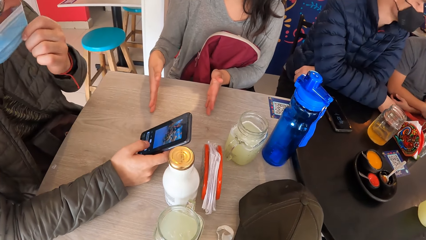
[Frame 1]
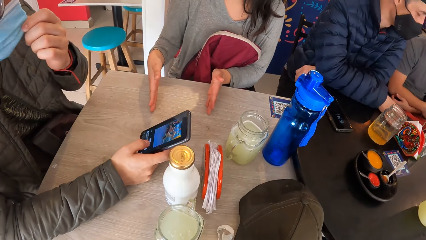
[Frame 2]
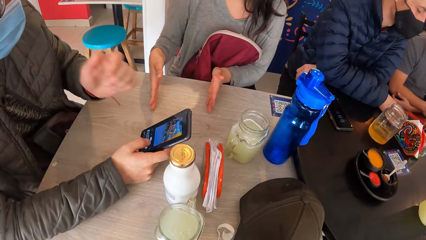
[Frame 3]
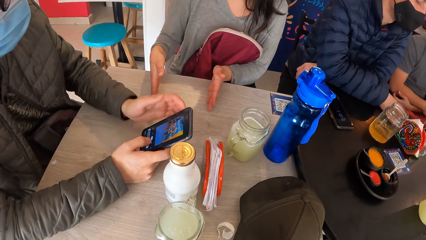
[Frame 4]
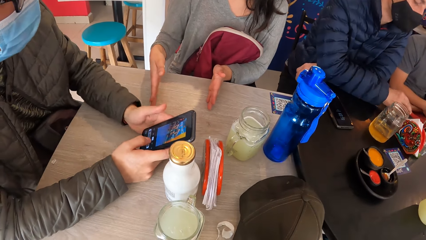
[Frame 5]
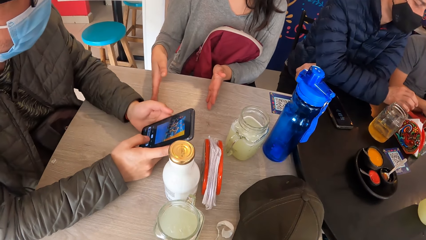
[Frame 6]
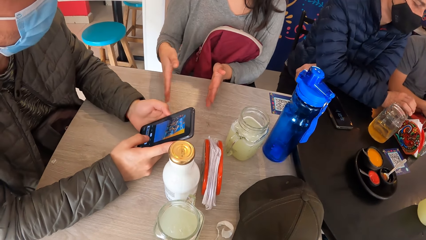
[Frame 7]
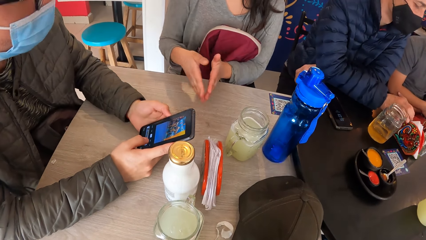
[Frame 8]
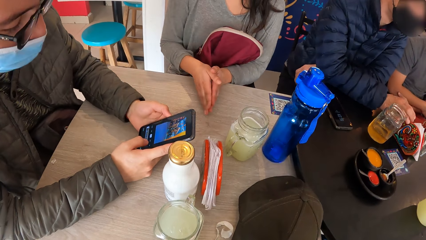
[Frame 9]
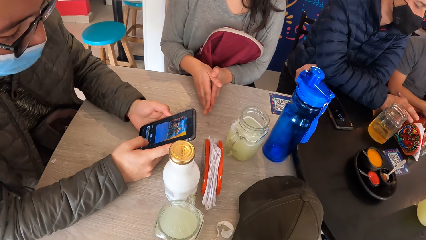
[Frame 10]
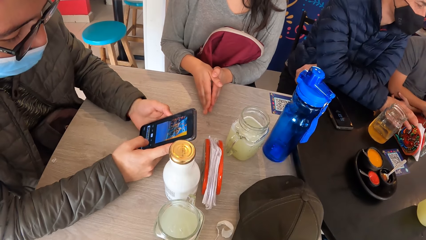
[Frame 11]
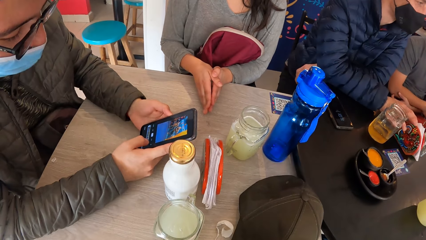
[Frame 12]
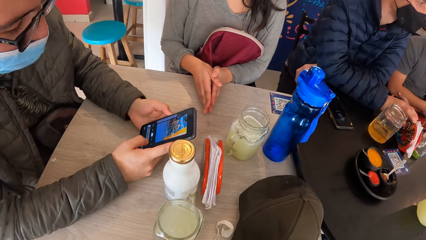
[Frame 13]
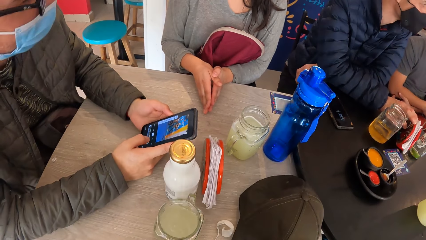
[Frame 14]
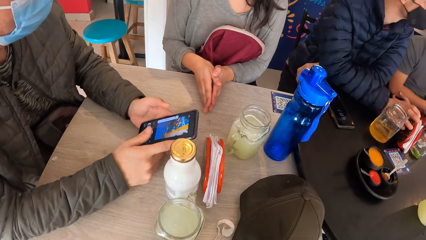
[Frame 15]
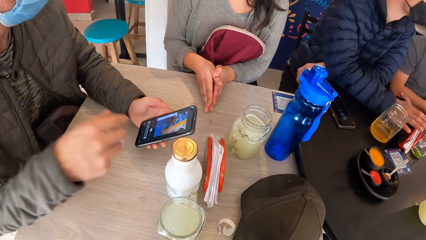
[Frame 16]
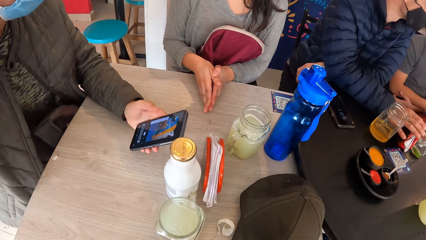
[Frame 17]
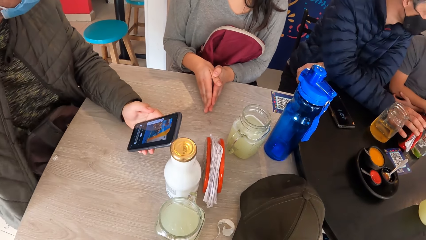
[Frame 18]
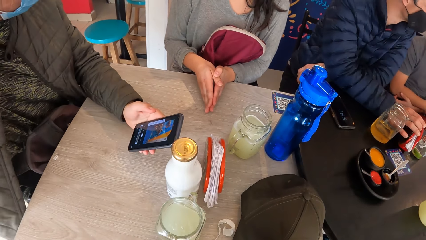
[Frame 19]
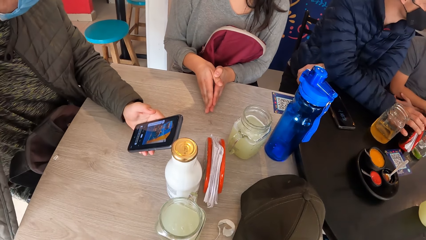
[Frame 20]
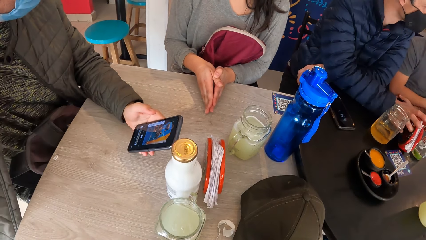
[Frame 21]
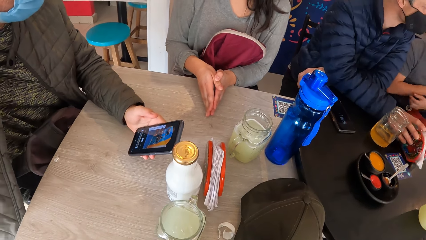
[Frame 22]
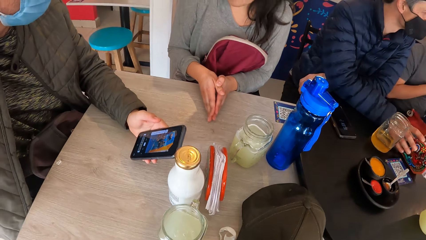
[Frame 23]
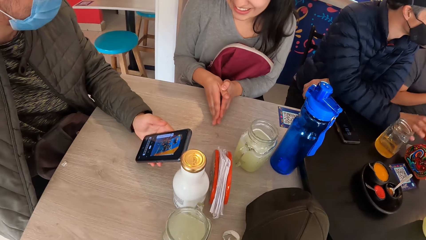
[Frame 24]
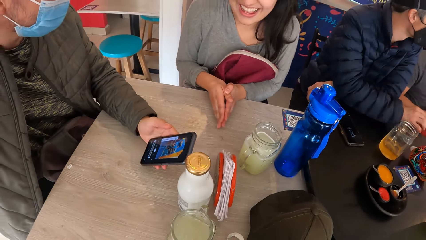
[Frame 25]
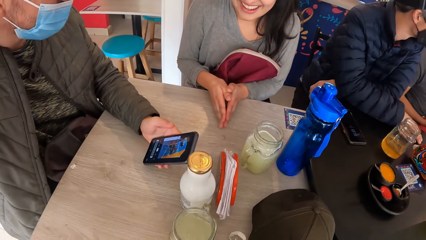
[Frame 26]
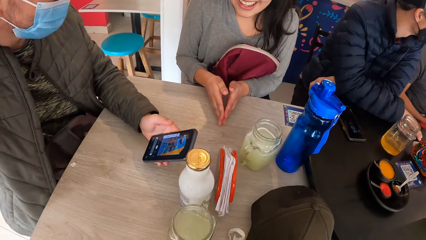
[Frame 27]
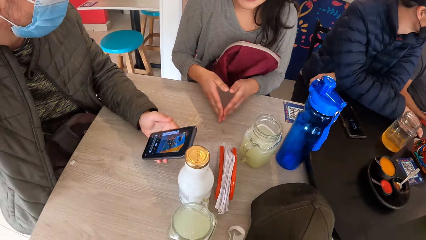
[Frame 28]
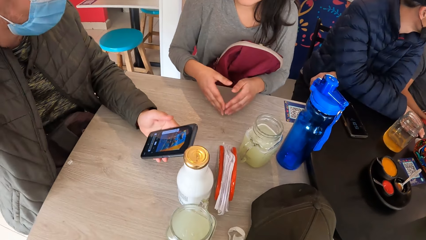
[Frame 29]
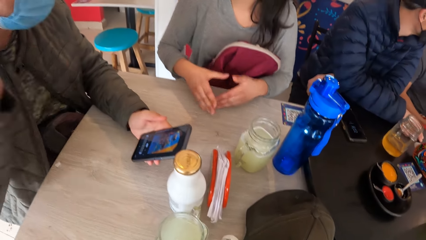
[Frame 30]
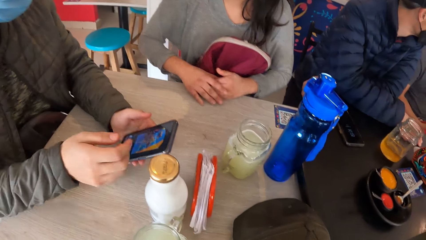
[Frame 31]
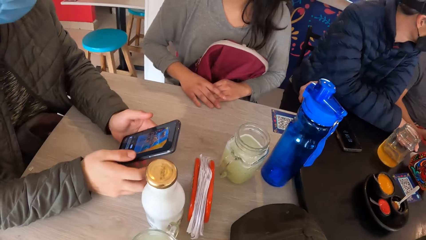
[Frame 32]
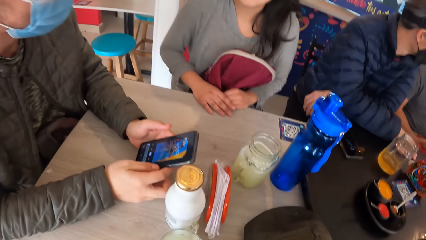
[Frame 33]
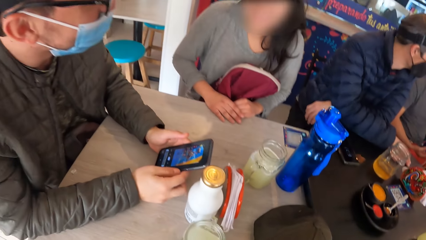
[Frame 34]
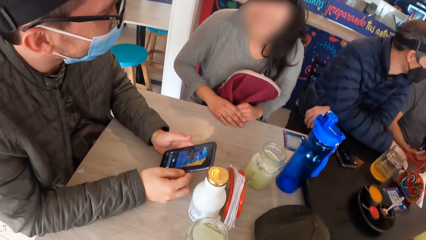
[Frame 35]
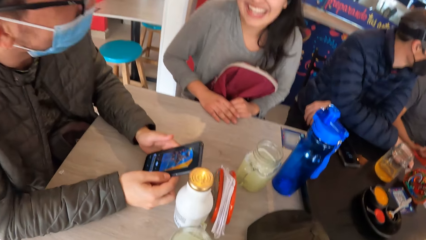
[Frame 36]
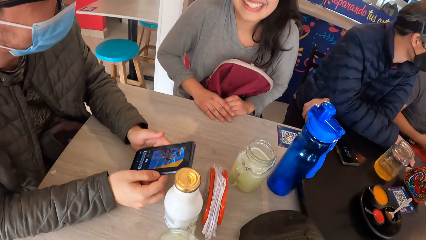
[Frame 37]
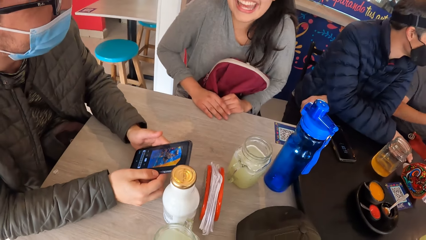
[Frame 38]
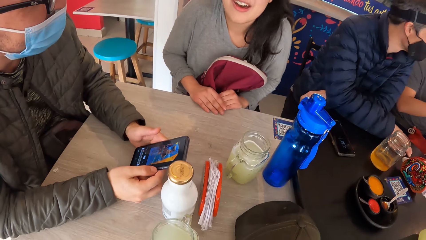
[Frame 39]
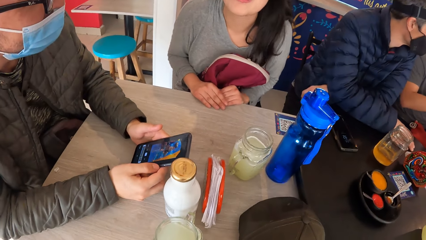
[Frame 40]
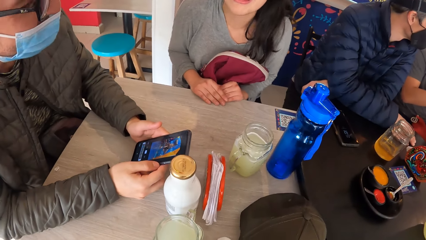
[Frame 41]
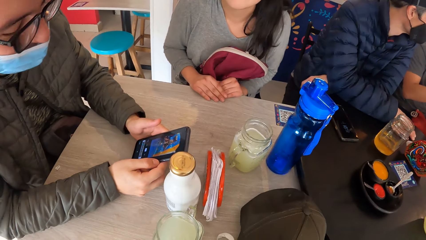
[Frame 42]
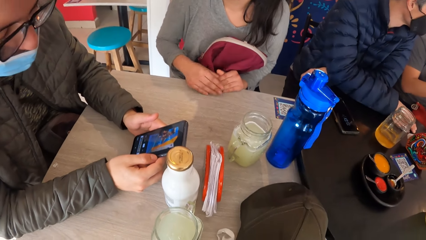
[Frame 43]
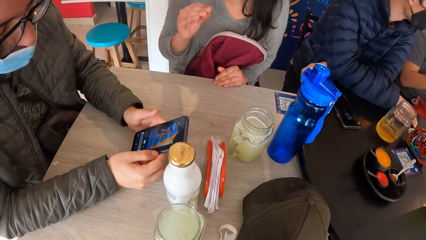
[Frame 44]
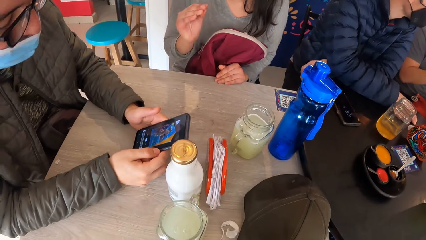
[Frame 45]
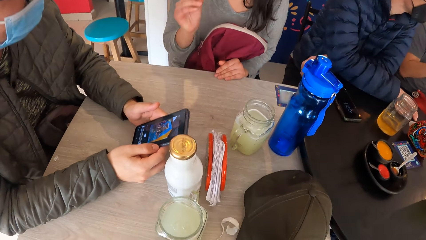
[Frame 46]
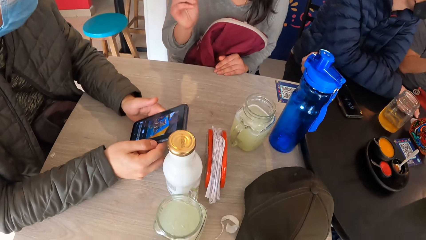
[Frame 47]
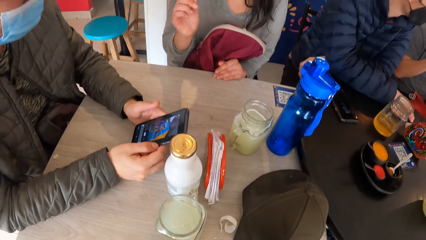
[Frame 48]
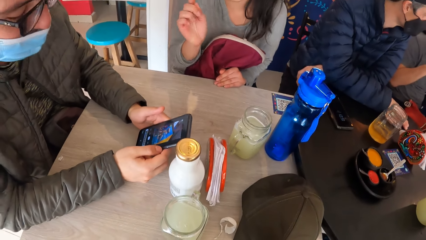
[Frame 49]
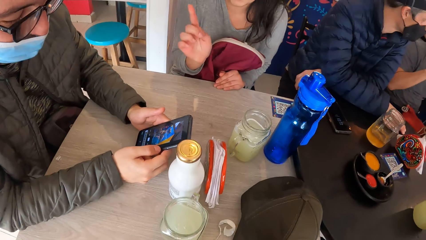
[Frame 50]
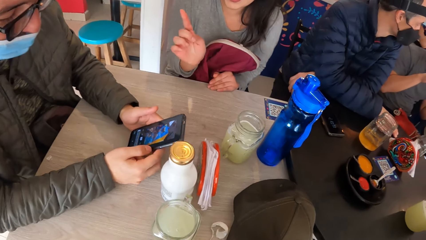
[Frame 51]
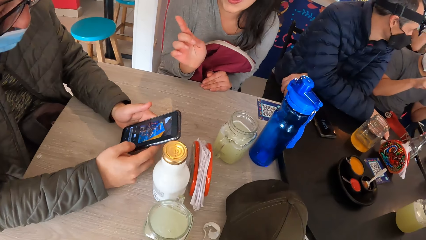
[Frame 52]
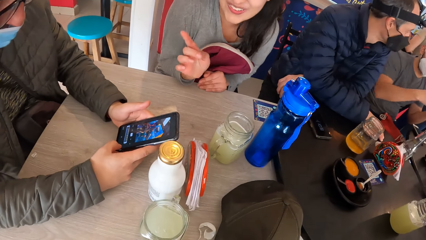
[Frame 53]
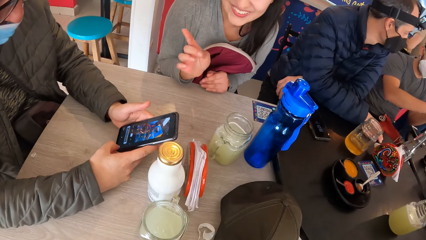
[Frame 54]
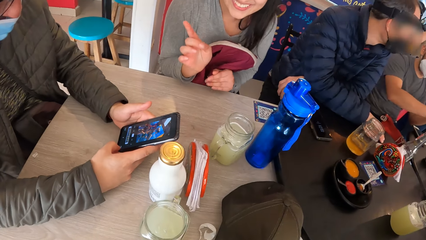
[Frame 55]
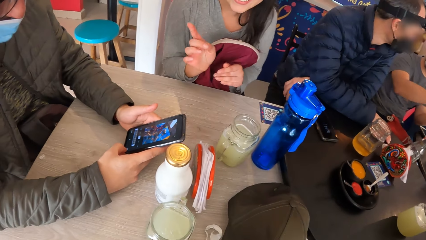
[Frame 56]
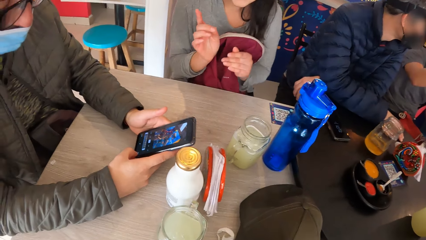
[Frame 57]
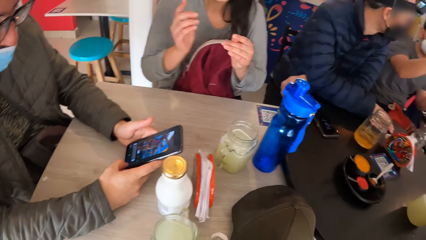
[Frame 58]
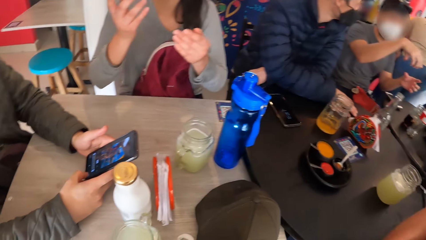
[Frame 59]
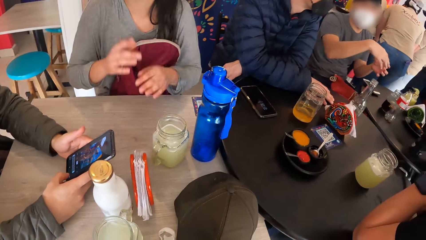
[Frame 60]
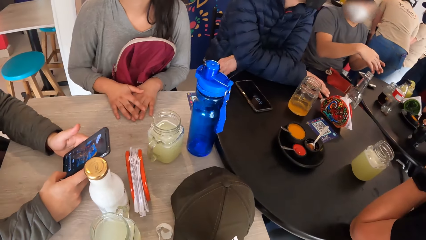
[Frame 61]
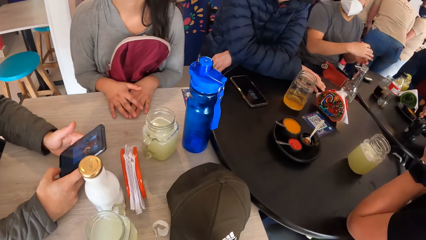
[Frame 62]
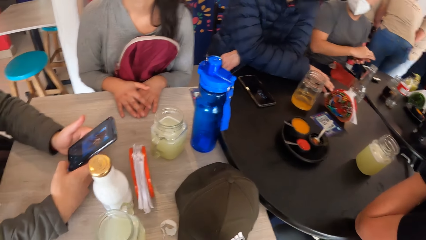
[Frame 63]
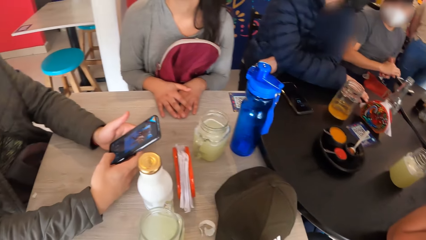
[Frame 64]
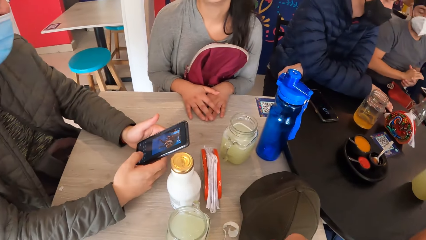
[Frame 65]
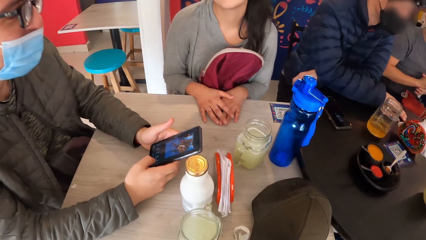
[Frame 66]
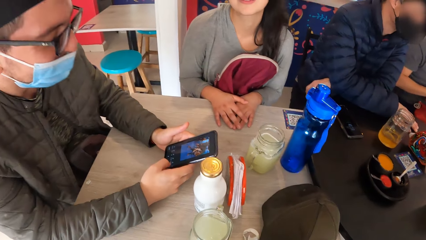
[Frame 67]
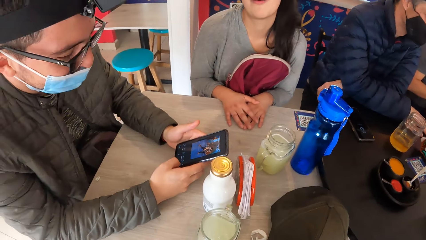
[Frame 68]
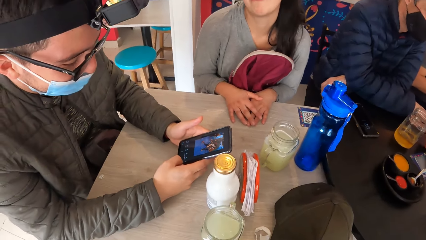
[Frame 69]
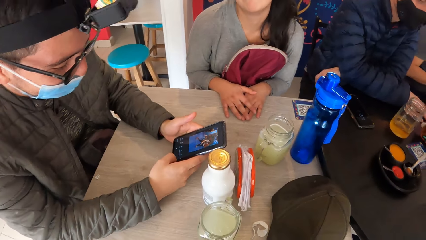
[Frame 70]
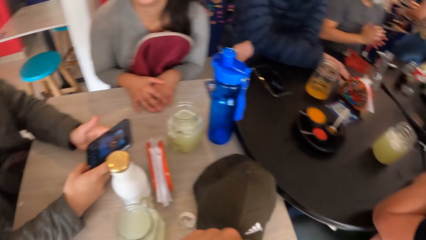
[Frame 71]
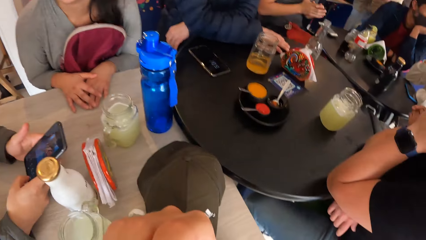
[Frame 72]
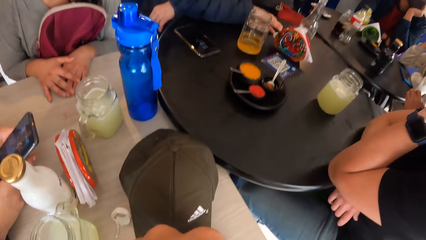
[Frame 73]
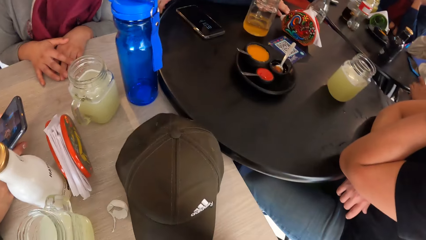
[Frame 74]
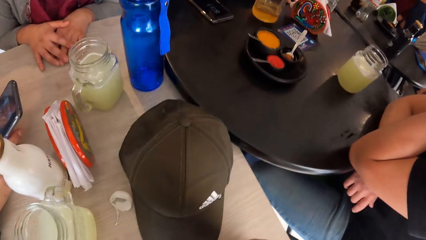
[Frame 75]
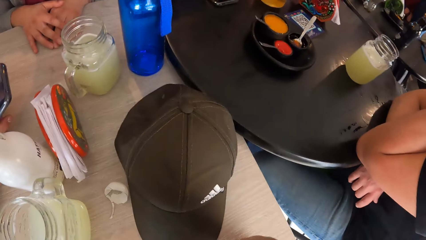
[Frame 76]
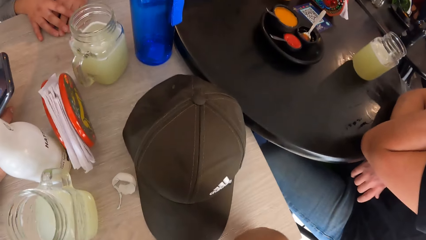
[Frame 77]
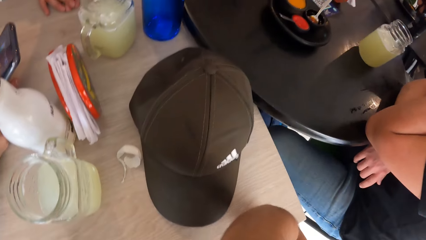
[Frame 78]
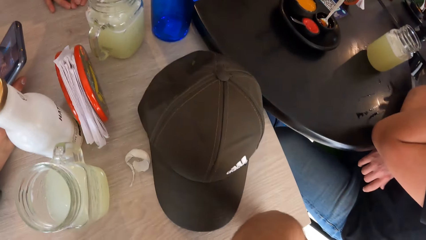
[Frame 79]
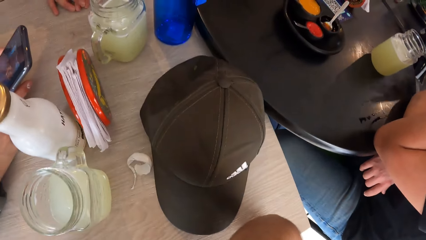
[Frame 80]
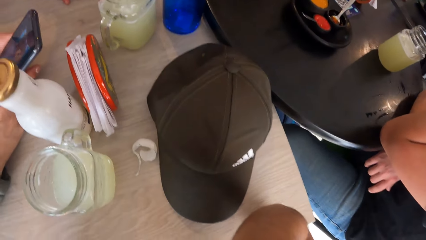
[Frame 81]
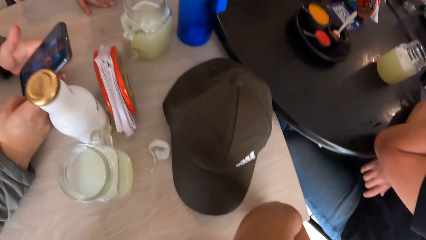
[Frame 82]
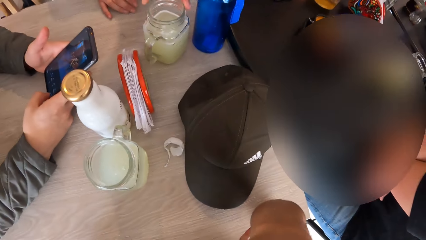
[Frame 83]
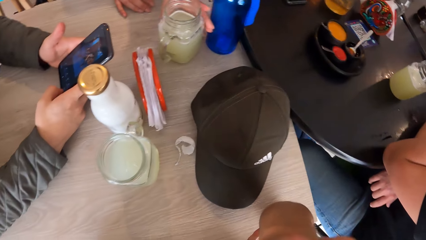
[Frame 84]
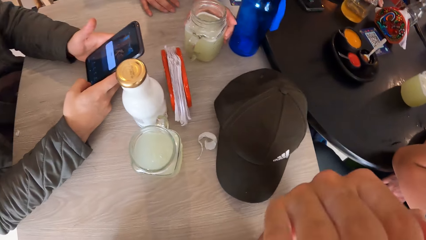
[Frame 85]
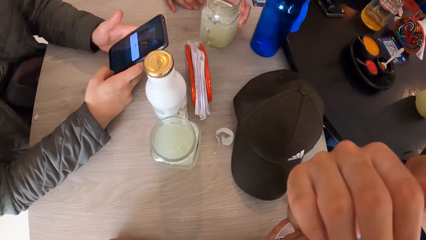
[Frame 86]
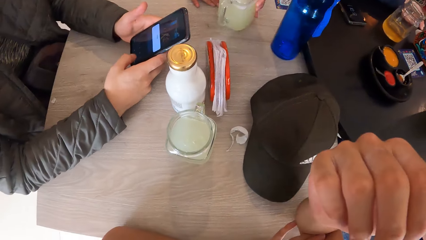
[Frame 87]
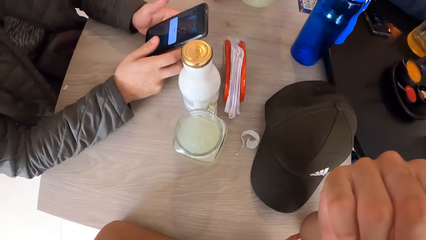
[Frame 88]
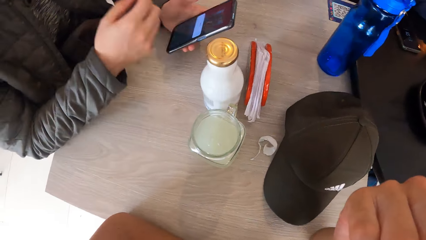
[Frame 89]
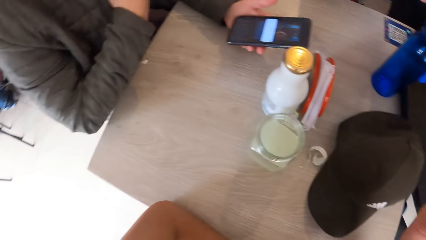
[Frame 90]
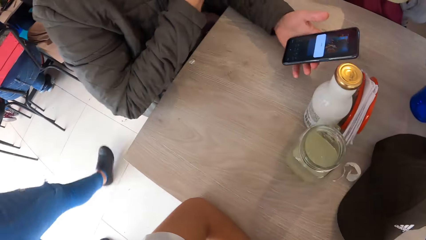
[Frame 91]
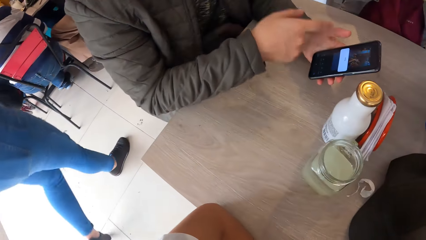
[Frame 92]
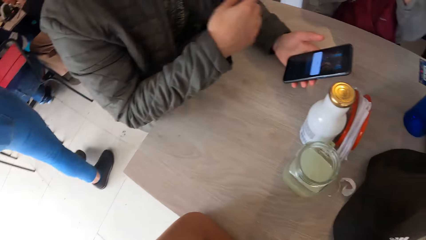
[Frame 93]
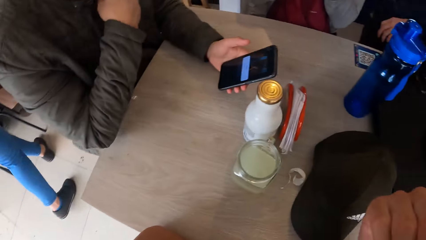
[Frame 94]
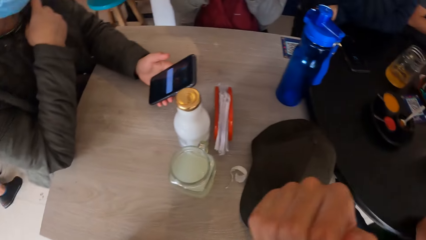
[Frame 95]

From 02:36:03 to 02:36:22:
A man adjusts the face mask on his face with his left hand. Another man moves some serviettes in the serviette holder with his right hand and moves the serviette holder with his right hand. A person touches the serviettes on the table. Another person talks to the camera wearer. The first man operates the phone with both hands. The first person talks to a third person. A fourth person scrolls the phone. A woman picks the glass of juice from the table with her left hand.
